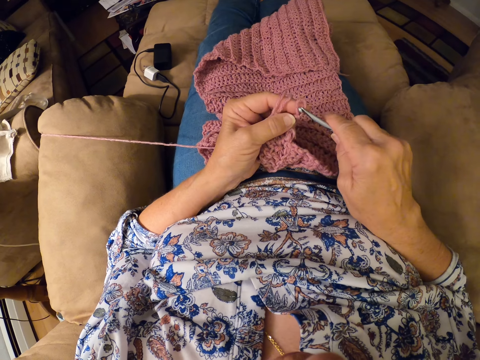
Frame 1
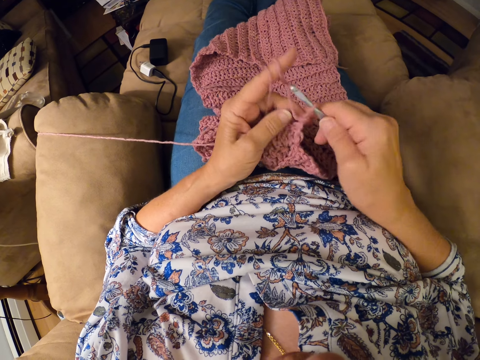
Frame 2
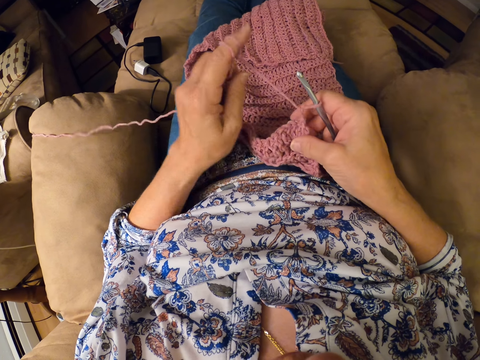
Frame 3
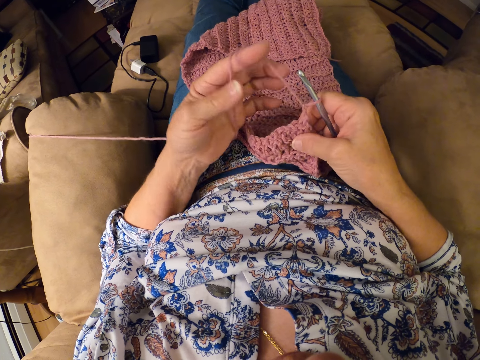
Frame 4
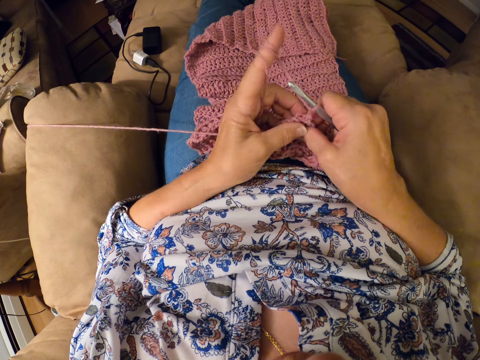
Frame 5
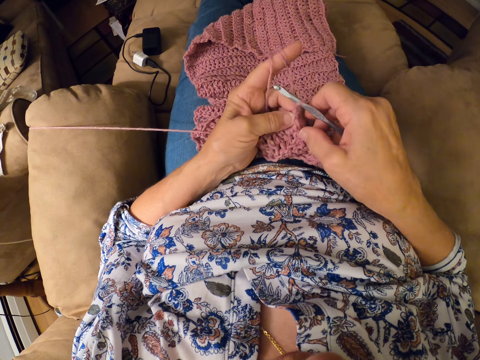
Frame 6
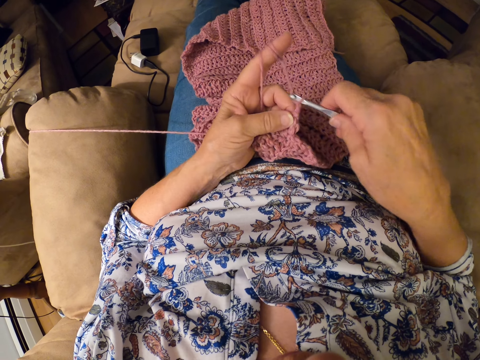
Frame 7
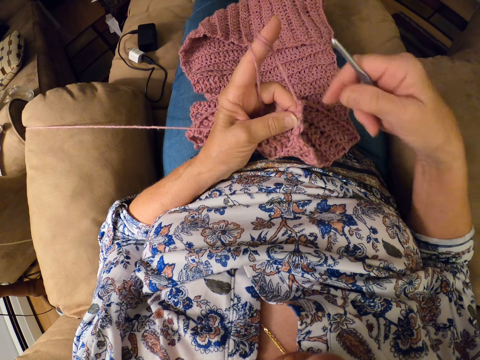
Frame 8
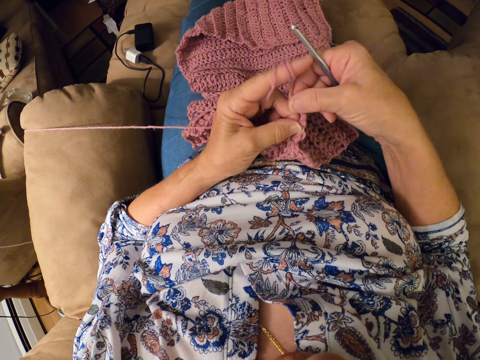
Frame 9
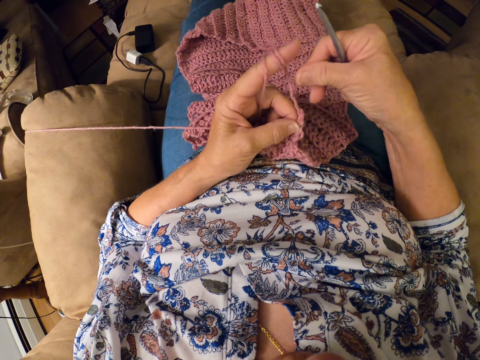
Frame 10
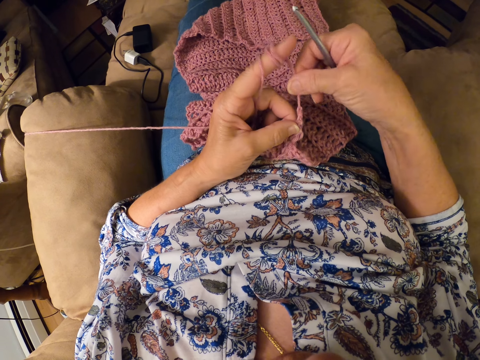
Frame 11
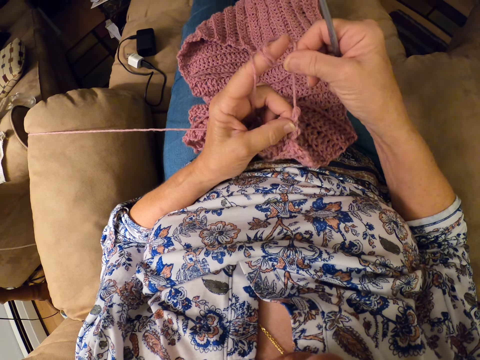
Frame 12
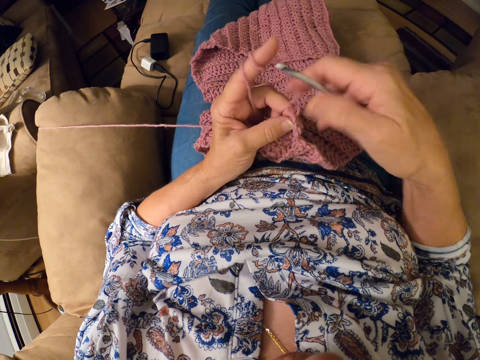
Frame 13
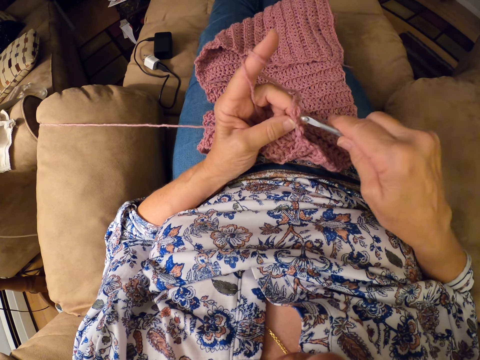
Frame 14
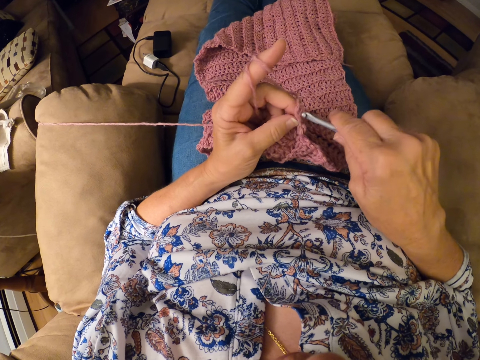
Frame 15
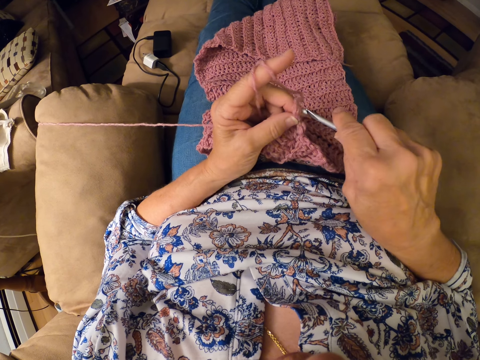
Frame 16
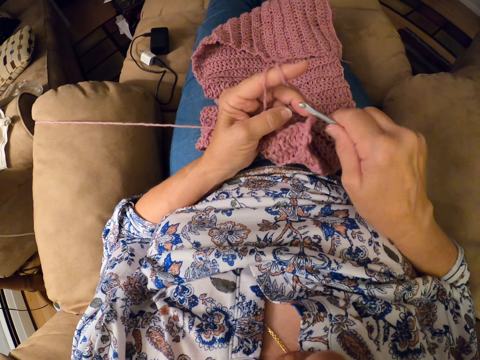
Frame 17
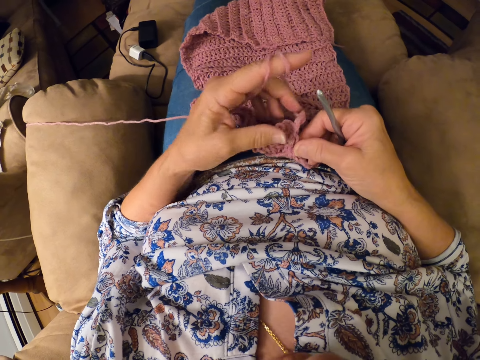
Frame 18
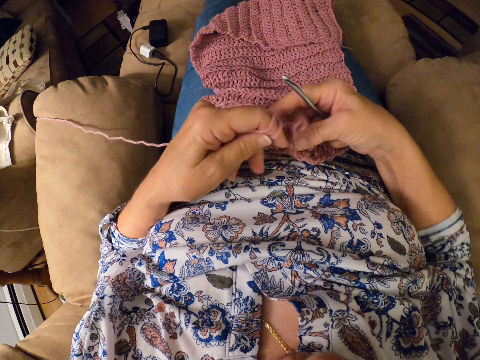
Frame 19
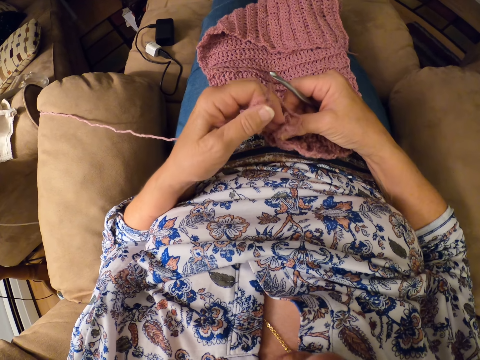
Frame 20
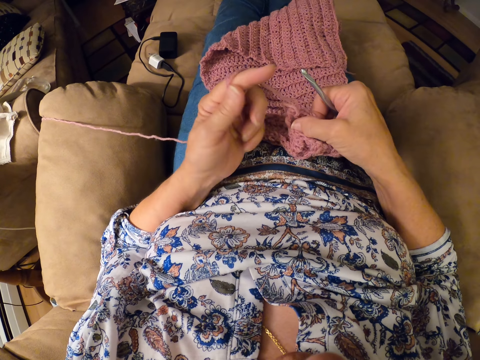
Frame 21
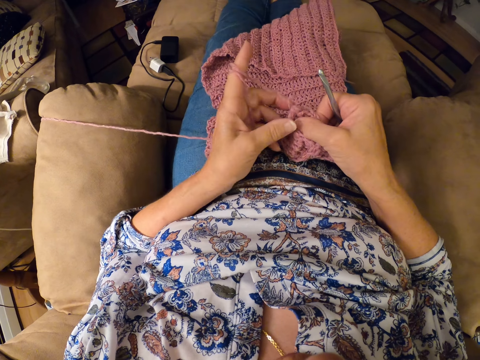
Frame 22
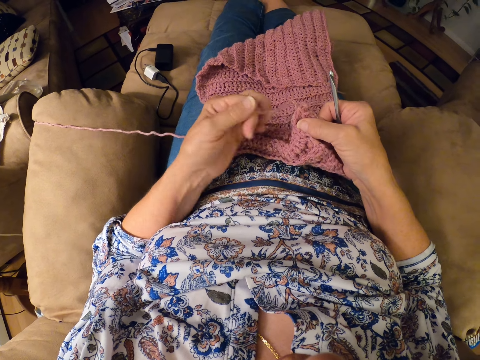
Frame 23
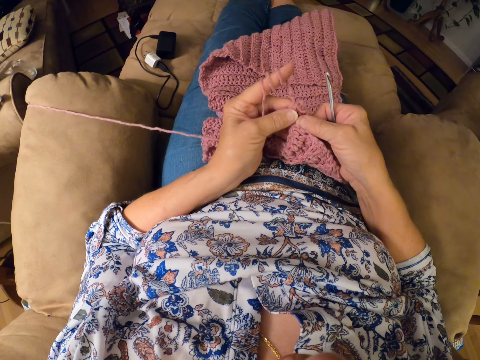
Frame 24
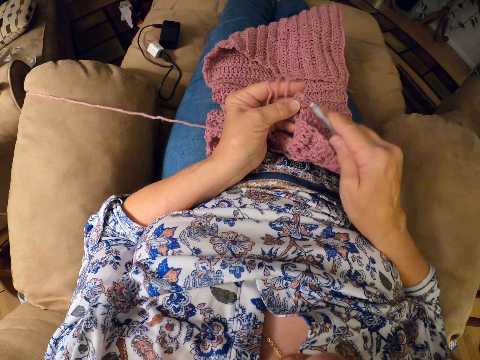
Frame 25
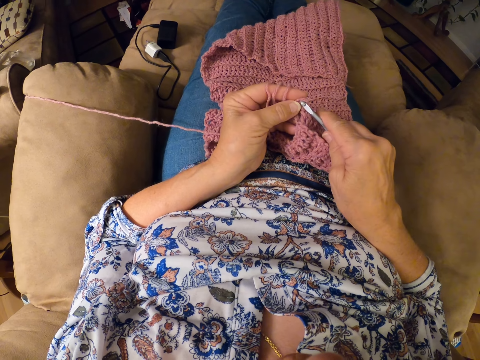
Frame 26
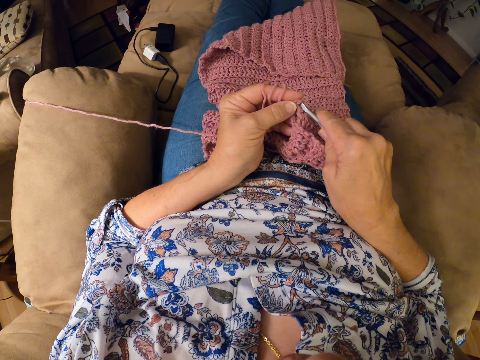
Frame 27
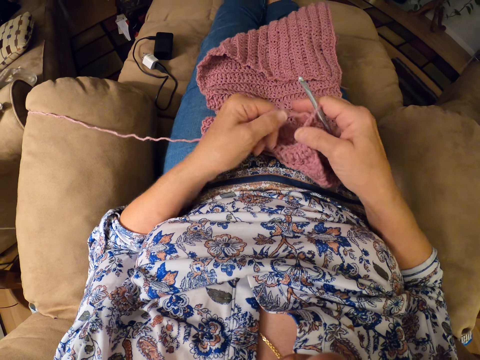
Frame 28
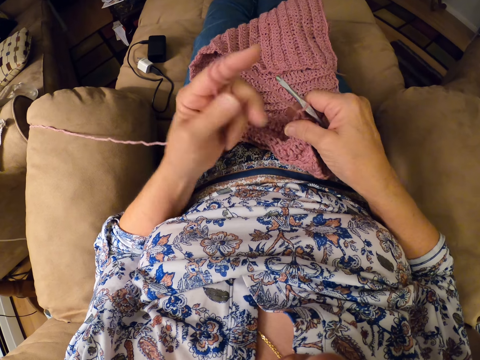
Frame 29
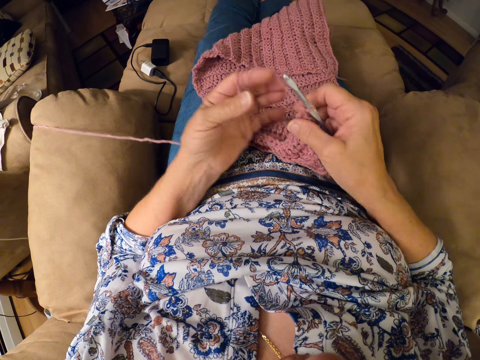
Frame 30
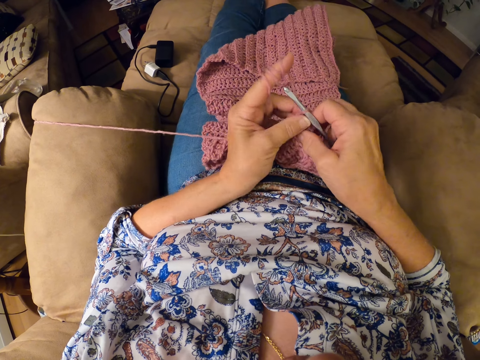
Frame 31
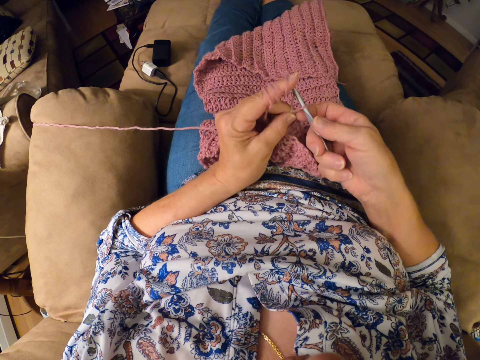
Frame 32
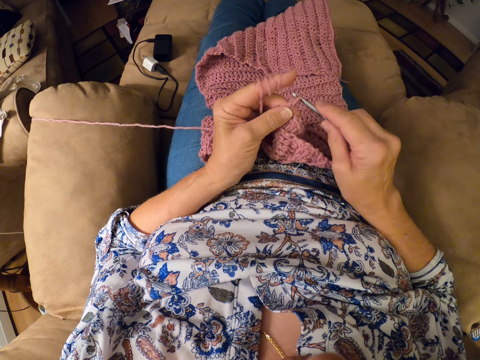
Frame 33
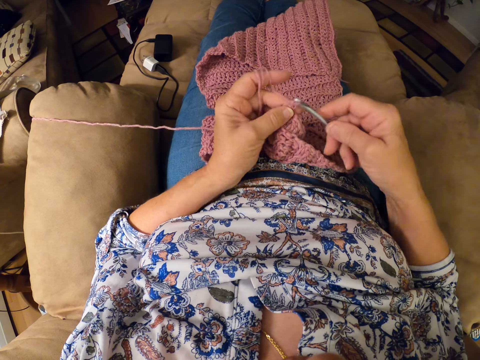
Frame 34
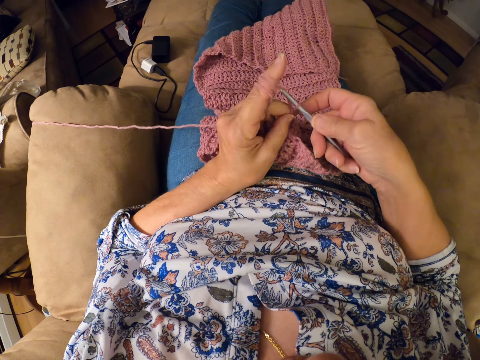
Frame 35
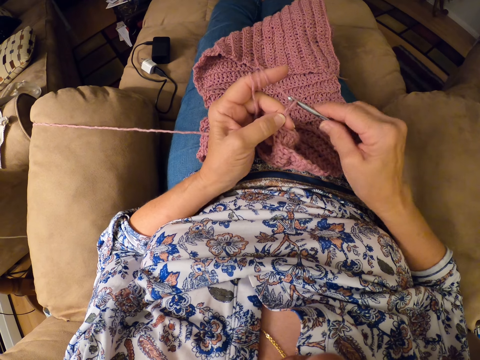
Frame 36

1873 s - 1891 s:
The camera wearer knits the cloth. She inserts the crocheting hook back into the yarn. She twirls the yarn around her left hand finger. She knits the cloth. She removes the crocheting hook in her right hand from the yarn. She pulls the yarn with her right hand. She knits the cloth. She places the crocheting hook close to the yarn. She holds the crochet with her right hand. She twirls the yarn around her left hand. She inserts the crocheting hook back into the yarn. She twirls the yarn around her left hand. She continues crocheting the yarn with the crocheting hook.

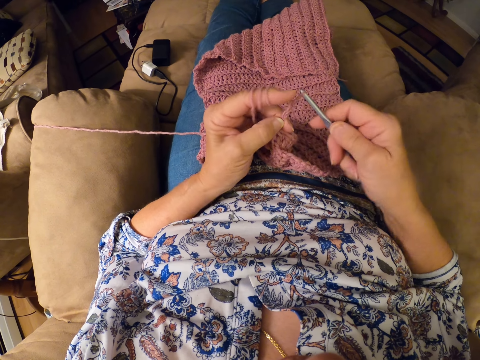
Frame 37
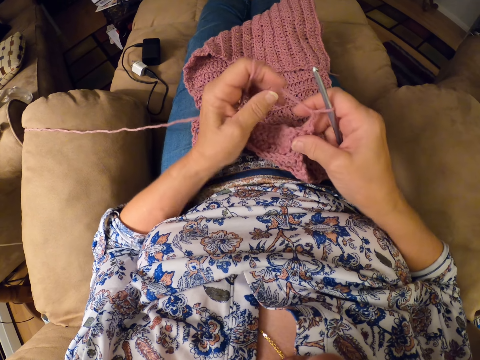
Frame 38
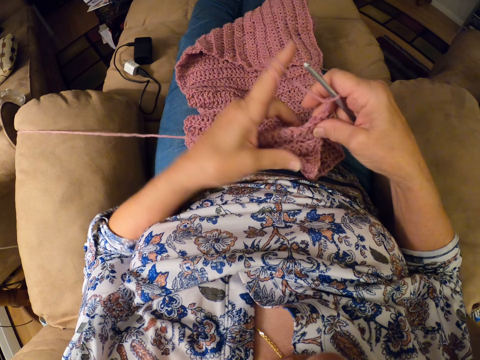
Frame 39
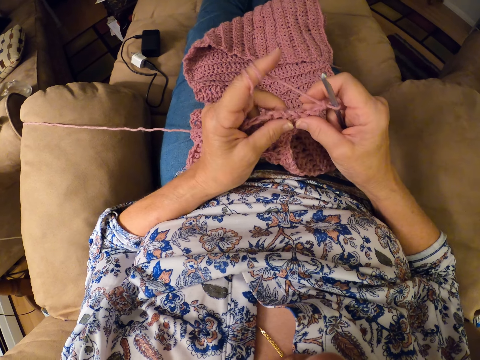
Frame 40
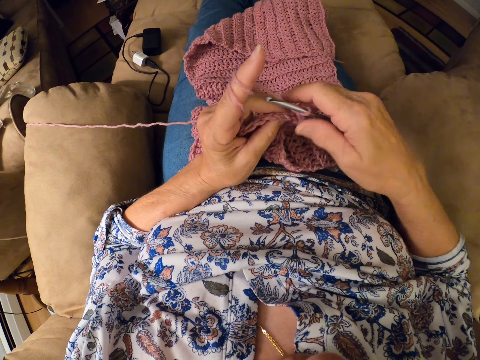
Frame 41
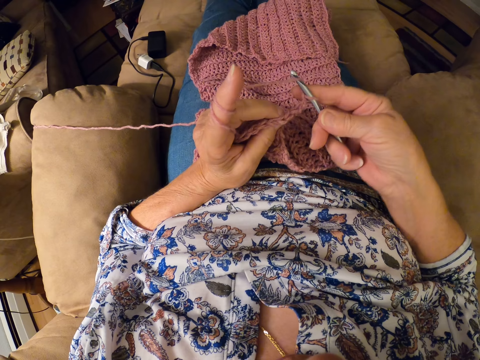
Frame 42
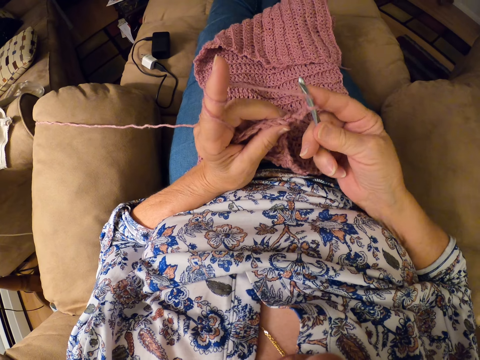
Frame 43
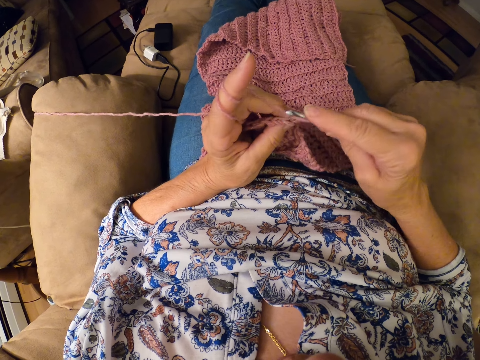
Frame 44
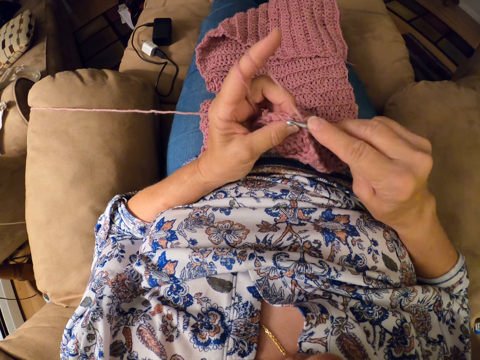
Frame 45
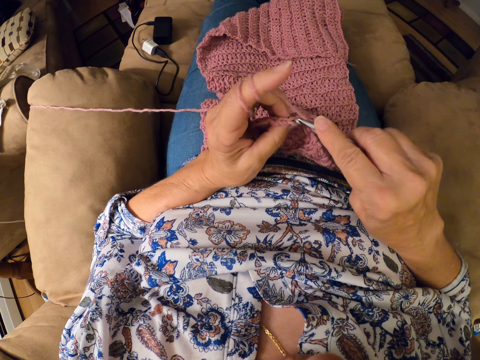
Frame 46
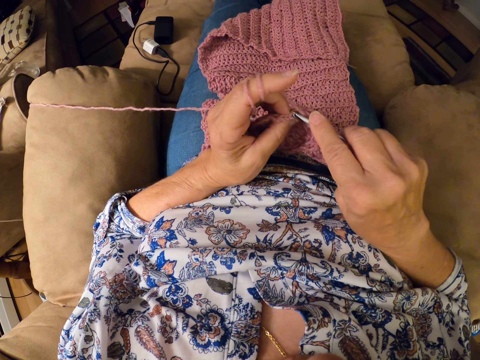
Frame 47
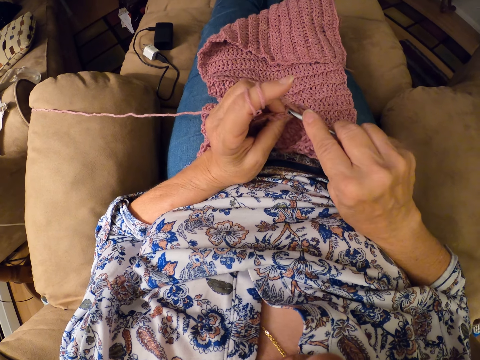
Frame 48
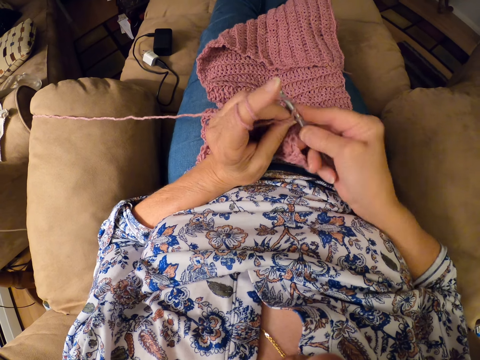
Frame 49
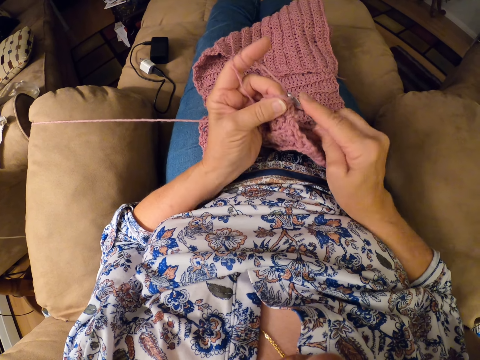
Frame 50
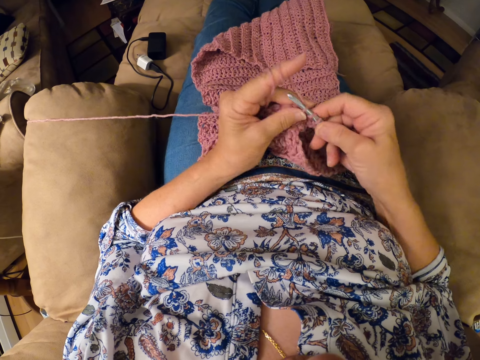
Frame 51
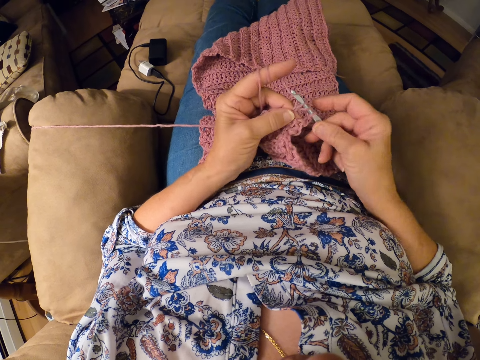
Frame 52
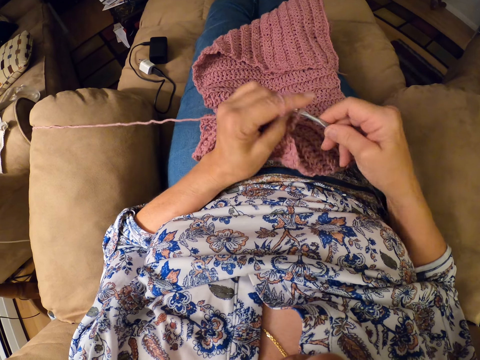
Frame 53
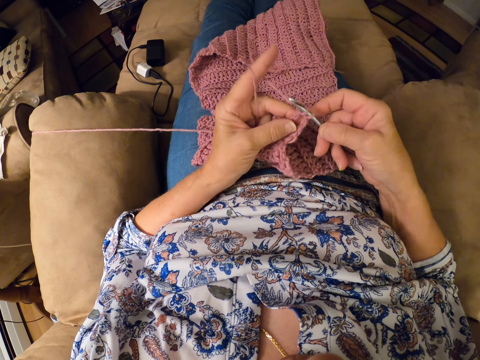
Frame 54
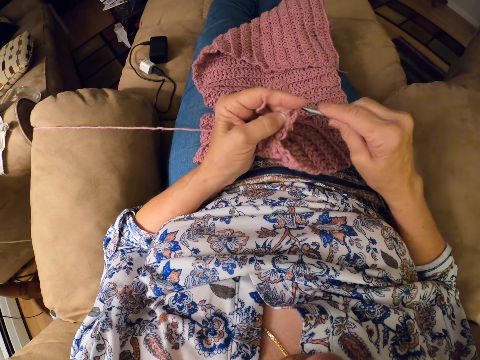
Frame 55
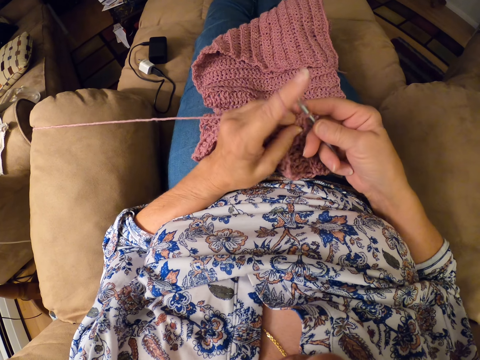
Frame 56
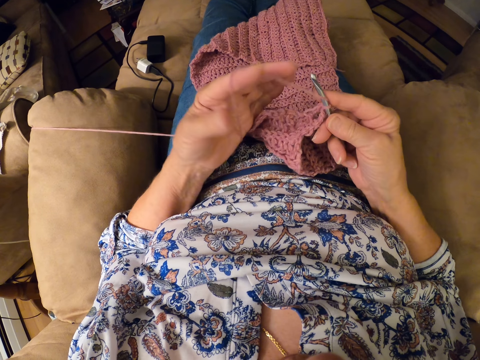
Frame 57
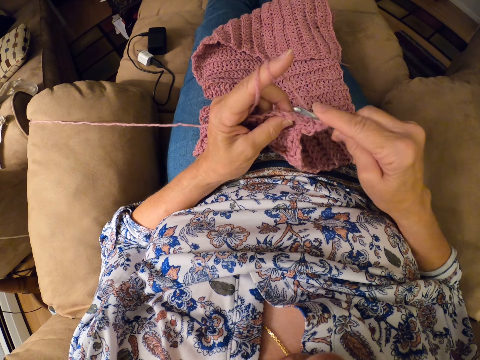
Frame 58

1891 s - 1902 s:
The camera wearer adjusts the crochet with both hands. She continues crocheting the yarn with the crocheting hook. She twirls the yarn around her left hand.
